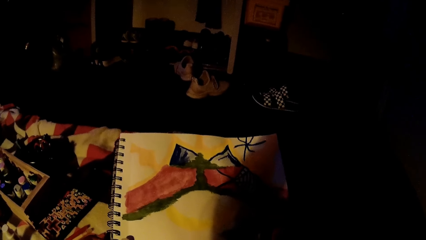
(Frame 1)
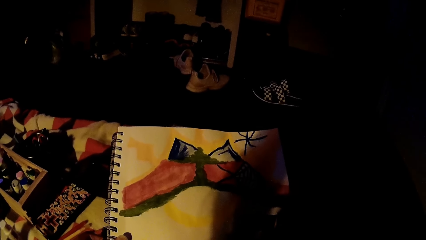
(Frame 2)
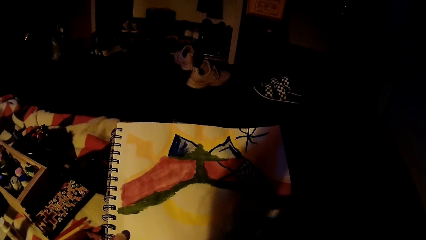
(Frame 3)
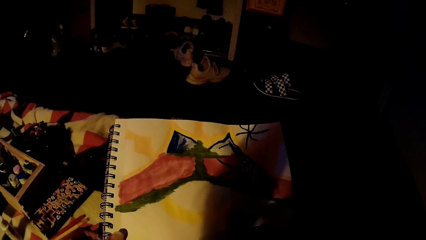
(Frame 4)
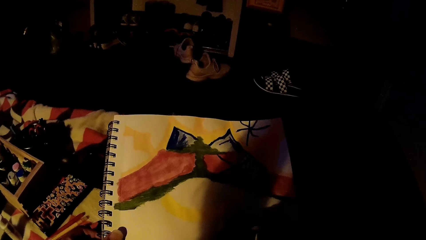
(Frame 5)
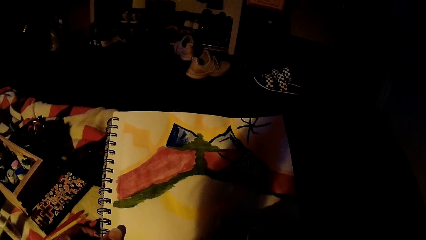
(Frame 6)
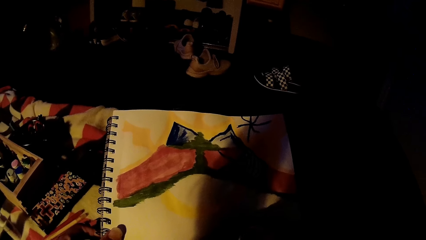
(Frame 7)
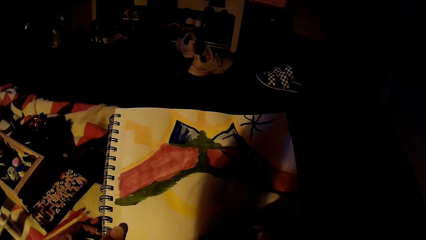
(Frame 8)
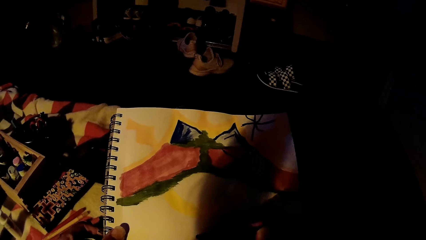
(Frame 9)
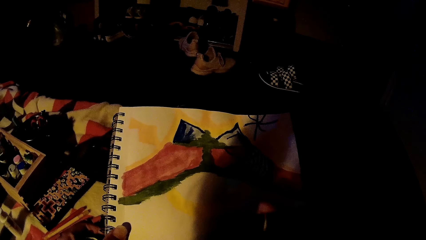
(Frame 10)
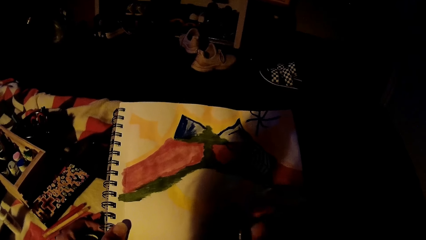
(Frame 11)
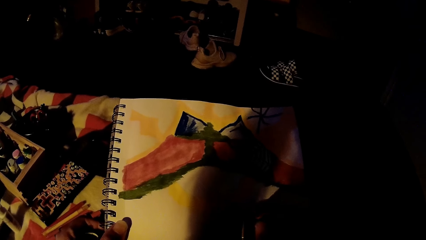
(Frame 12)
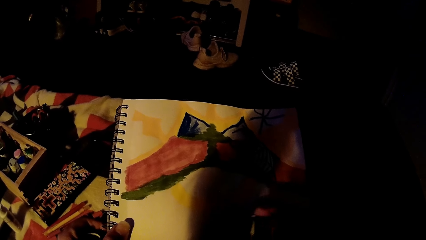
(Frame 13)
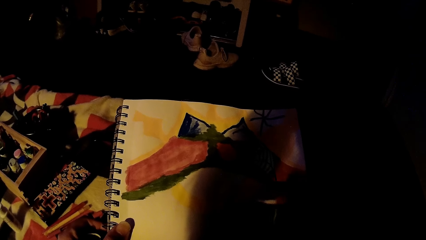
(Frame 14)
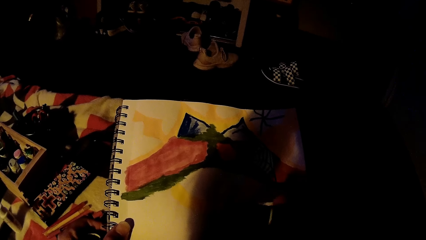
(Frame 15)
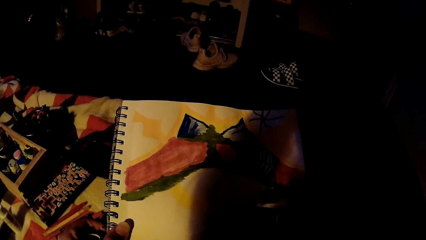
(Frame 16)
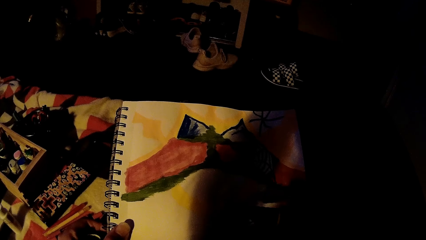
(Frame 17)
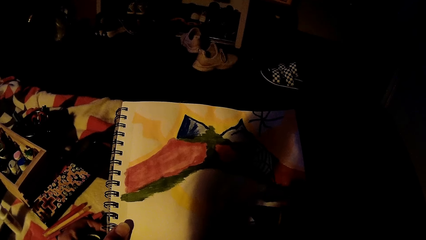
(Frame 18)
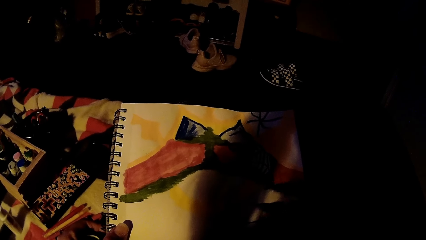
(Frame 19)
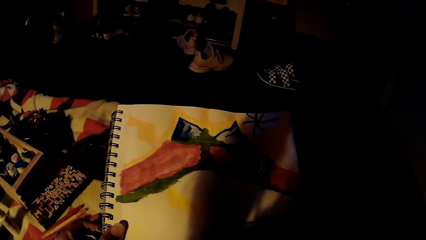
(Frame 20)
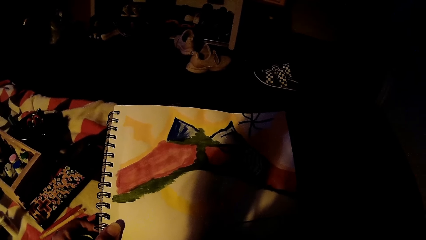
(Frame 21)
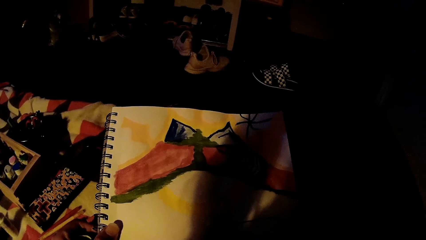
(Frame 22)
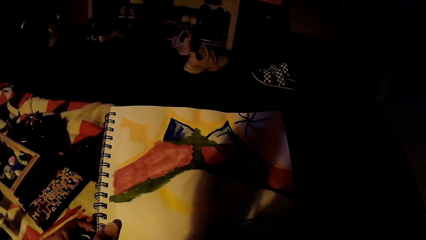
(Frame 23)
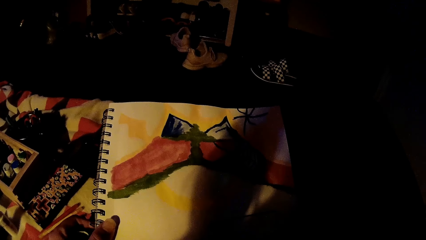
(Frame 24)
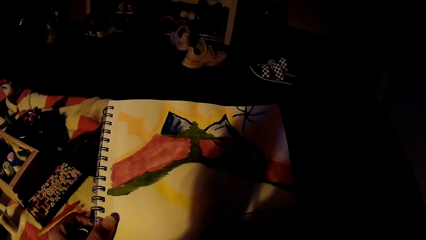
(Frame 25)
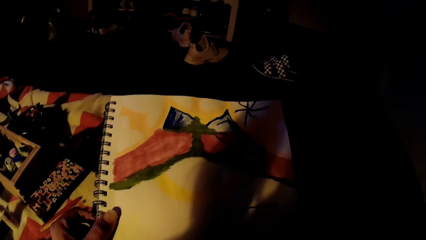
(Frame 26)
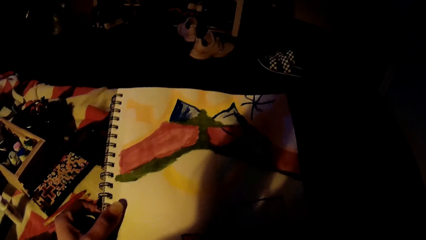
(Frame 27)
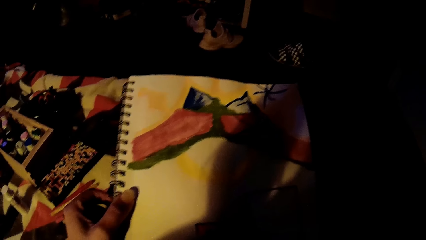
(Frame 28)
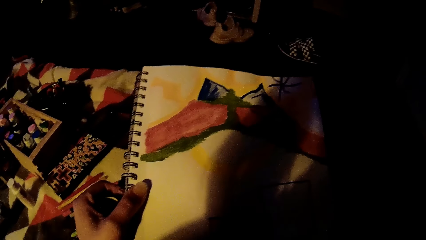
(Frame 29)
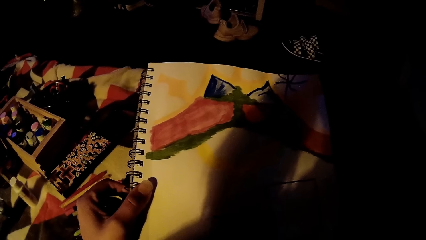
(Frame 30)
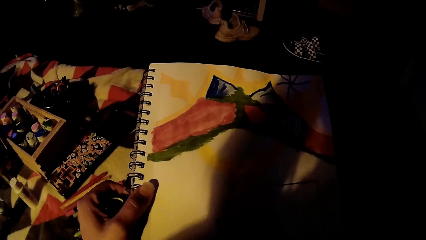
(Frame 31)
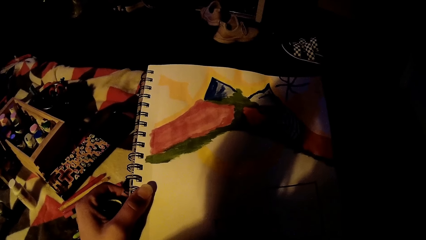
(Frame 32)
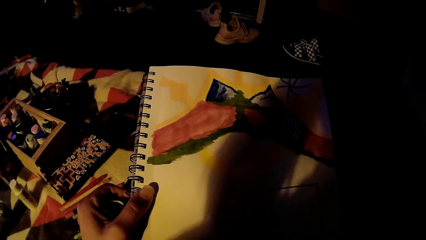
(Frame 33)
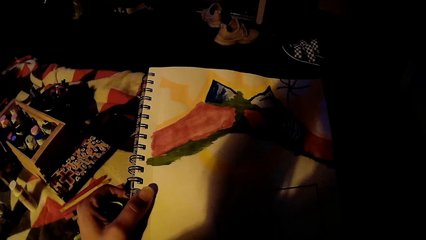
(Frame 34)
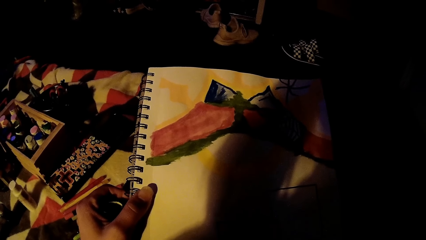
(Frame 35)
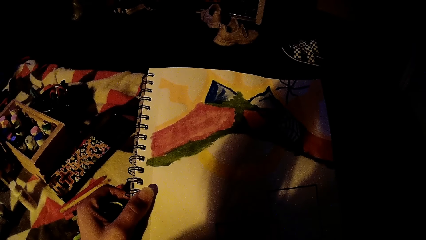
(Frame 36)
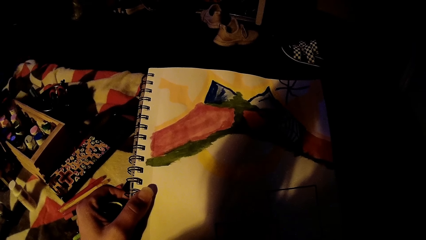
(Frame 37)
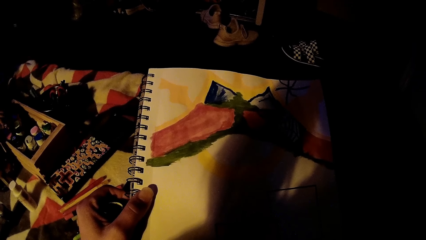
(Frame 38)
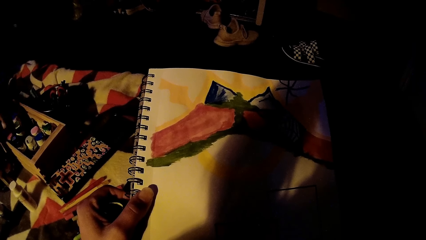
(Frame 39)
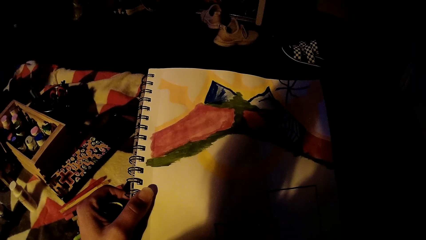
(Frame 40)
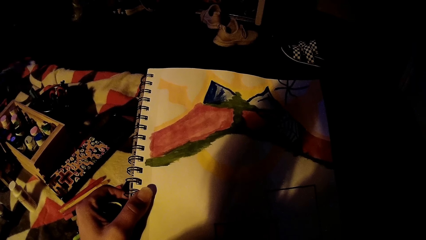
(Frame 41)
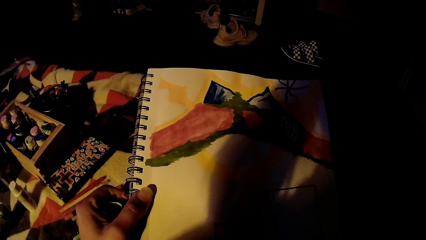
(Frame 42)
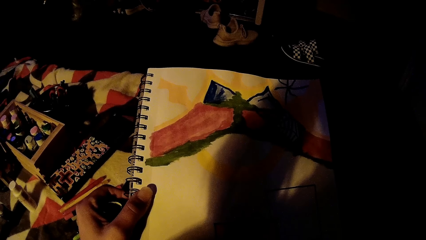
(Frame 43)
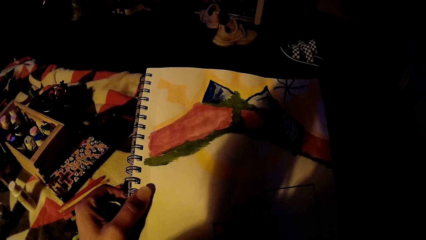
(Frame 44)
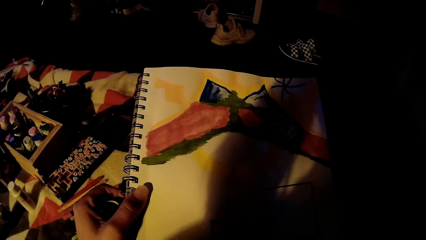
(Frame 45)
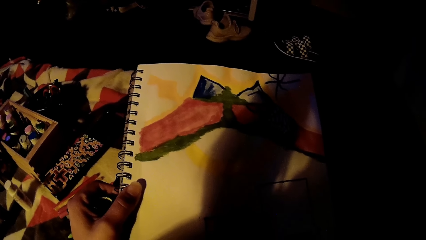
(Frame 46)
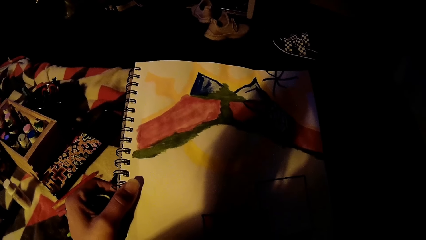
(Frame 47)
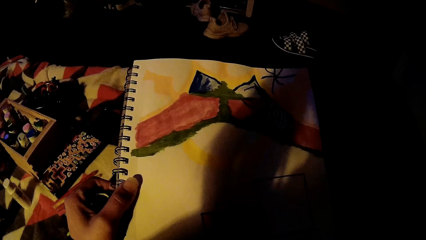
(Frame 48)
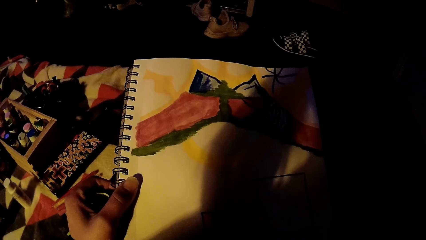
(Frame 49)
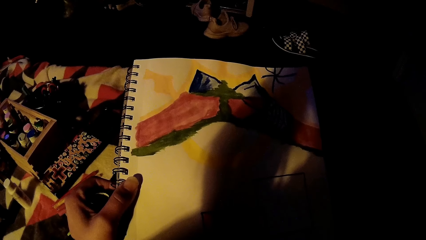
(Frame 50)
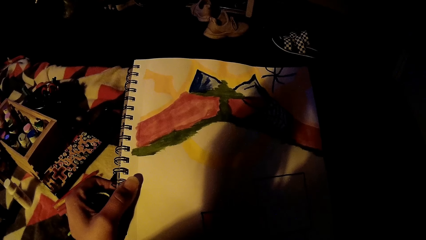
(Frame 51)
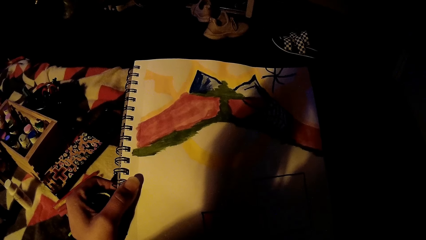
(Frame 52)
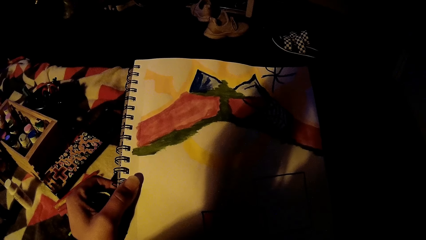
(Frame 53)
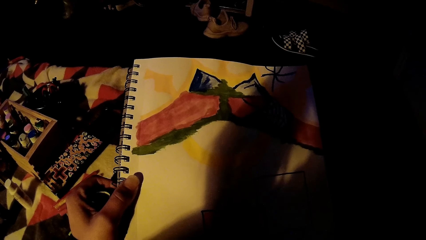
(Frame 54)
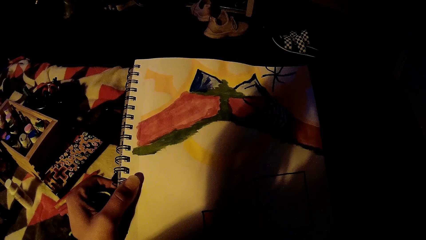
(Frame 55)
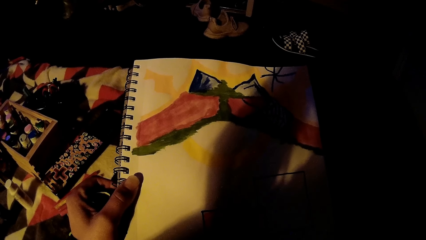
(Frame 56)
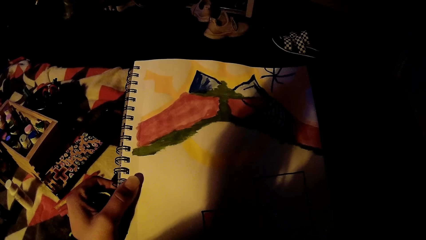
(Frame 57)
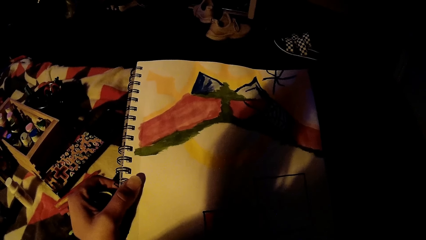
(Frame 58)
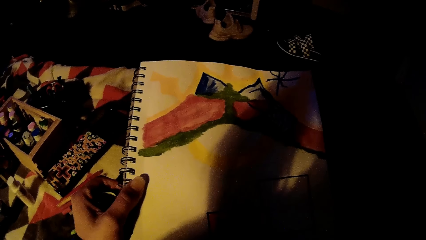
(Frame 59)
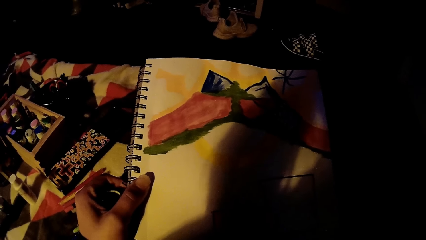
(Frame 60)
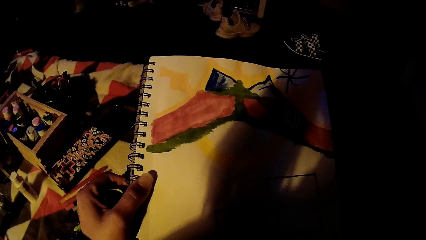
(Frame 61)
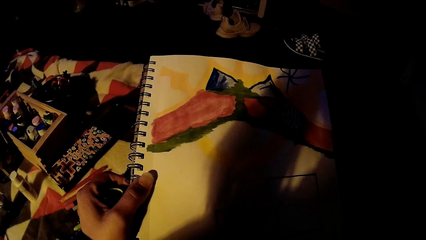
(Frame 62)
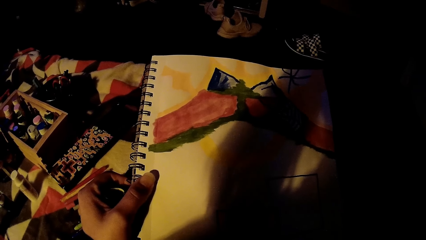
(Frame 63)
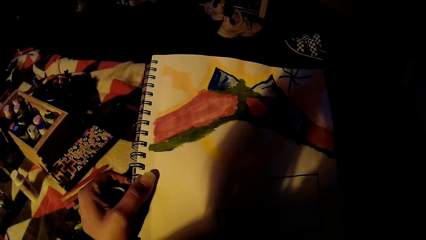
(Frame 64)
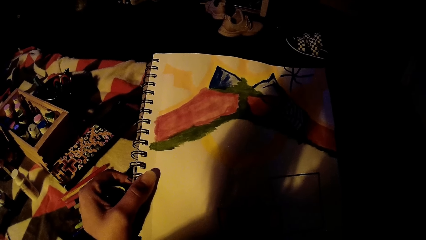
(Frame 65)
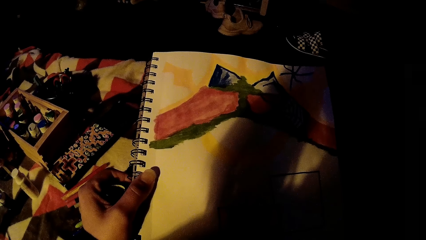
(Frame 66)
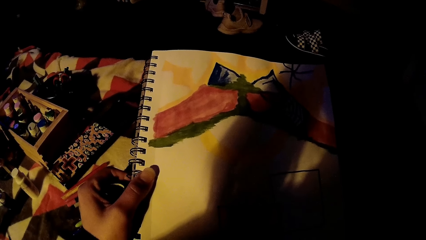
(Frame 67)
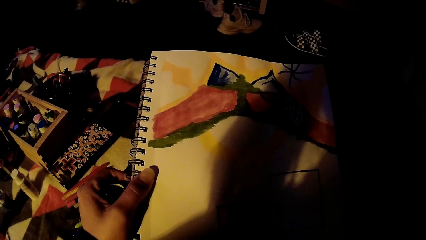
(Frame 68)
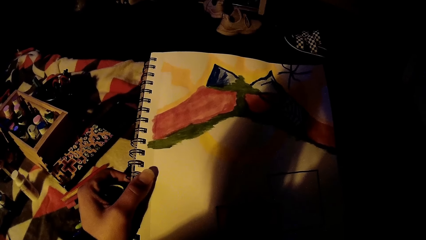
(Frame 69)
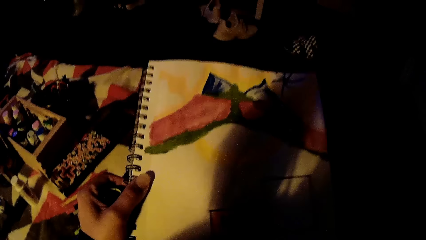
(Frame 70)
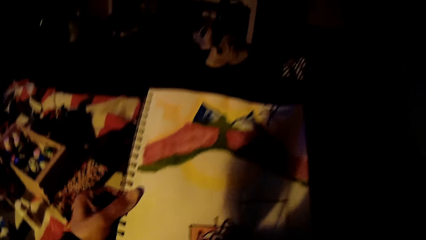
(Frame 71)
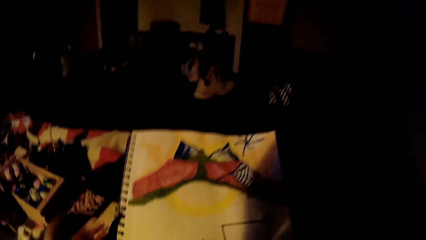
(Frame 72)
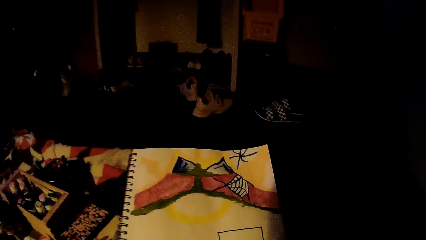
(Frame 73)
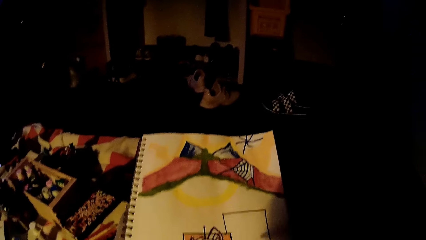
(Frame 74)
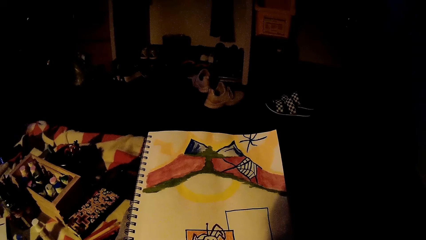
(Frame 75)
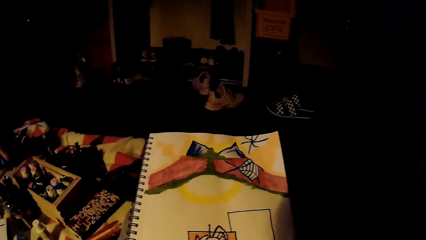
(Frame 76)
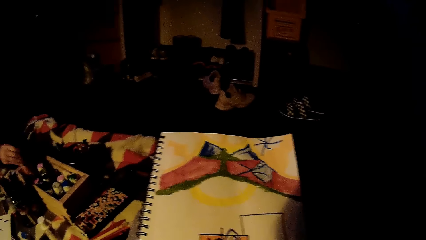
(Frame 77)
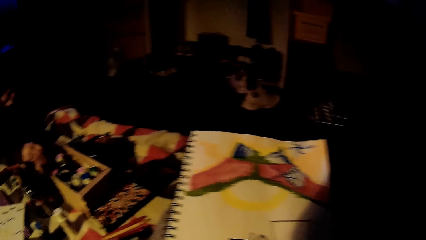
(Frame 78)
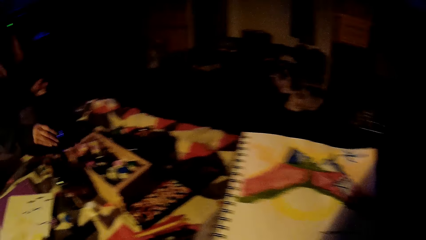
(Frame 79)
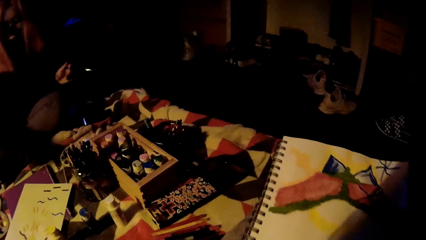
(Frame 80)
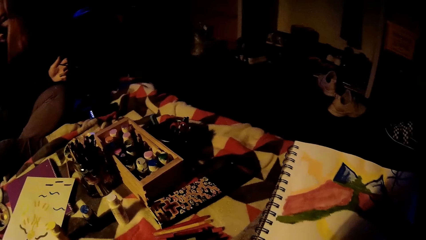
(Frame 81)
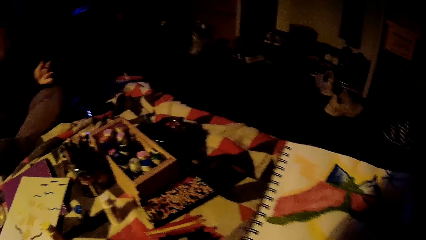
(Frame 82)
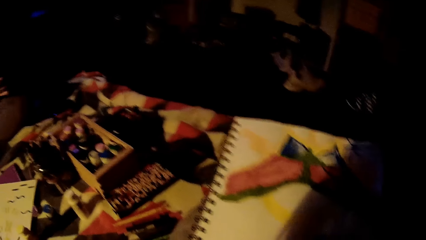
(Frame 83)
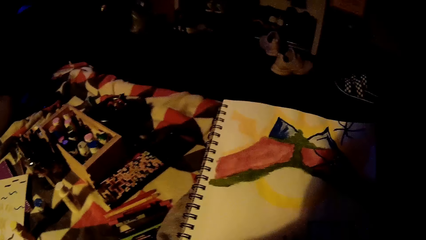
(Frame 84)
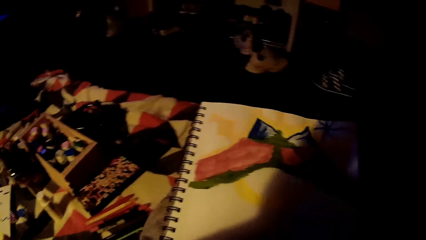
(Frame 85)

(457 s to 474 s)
The camera wearer looks at the drawing. The girl picks a paint bottle from a paint box on the floor with her right hand. The camera wearer draws on the book with a pen. The girl drops the paint bottle into the paint box on the floor with her right hand.
